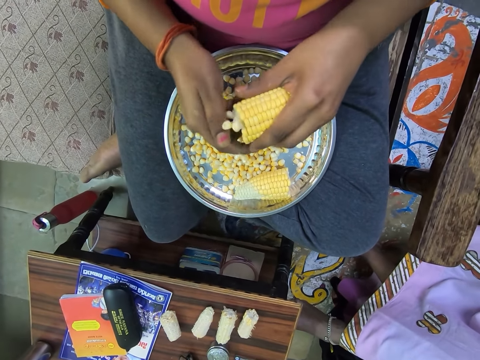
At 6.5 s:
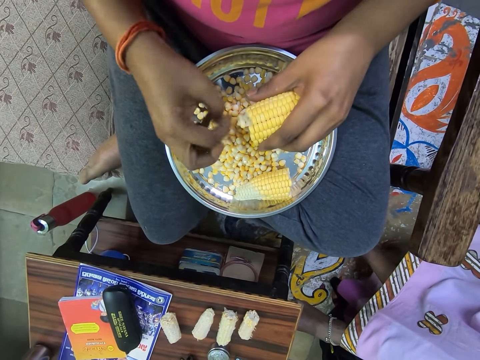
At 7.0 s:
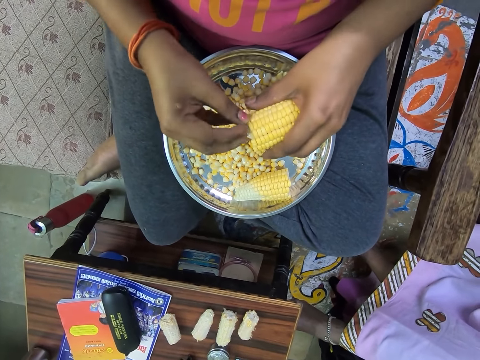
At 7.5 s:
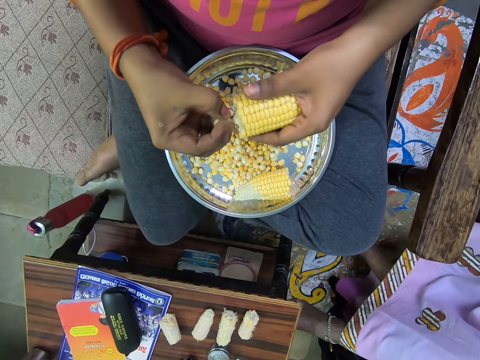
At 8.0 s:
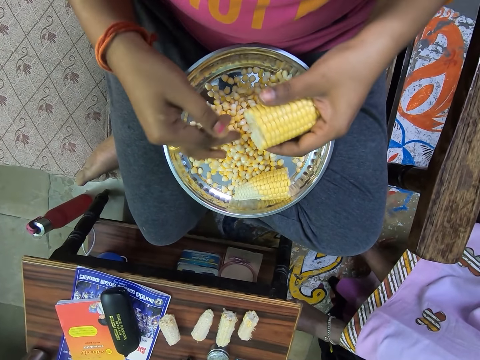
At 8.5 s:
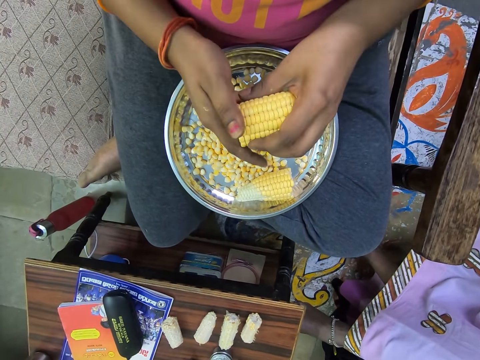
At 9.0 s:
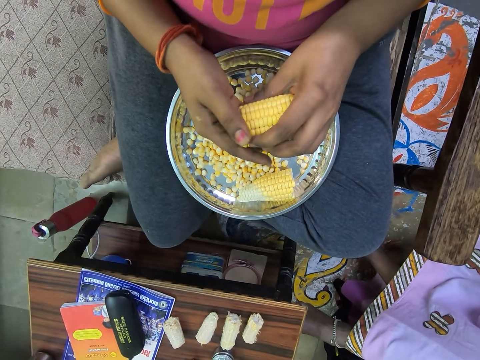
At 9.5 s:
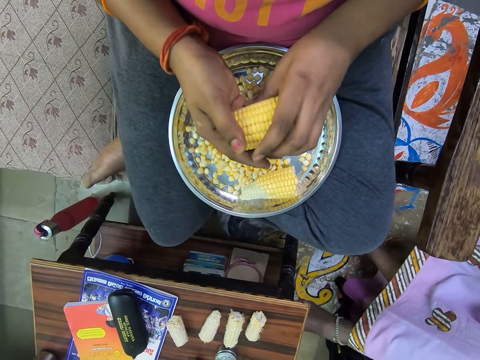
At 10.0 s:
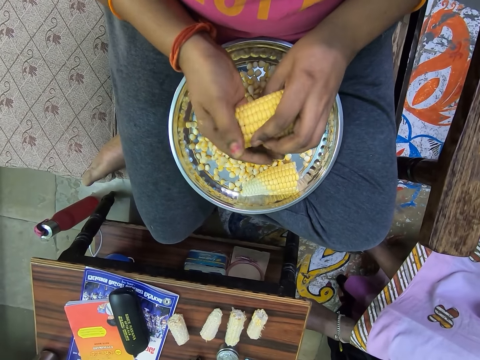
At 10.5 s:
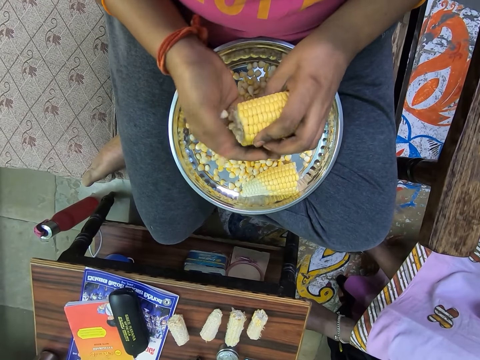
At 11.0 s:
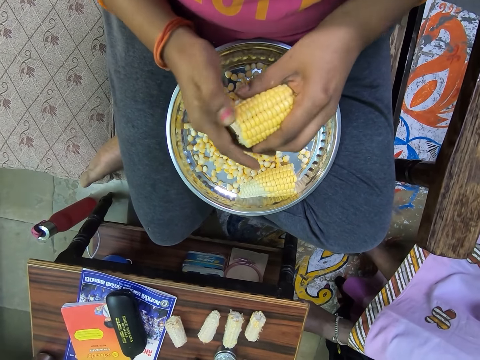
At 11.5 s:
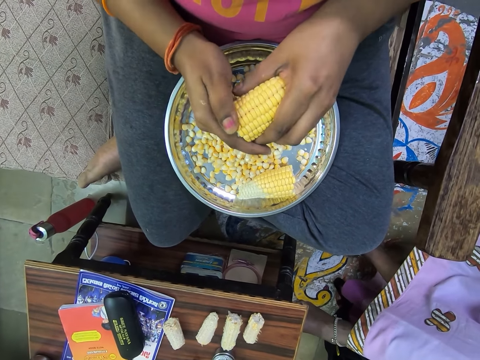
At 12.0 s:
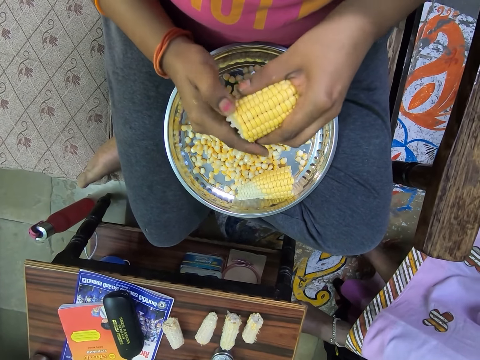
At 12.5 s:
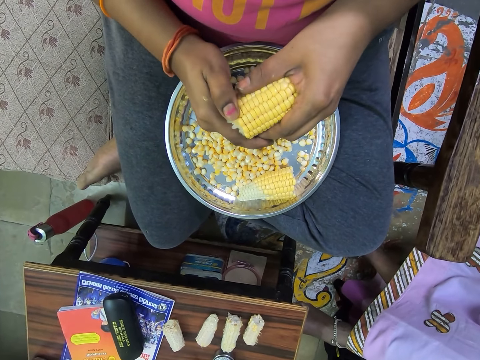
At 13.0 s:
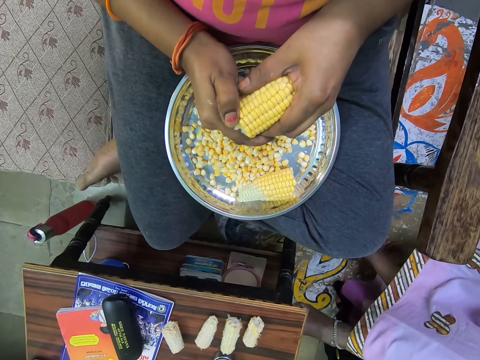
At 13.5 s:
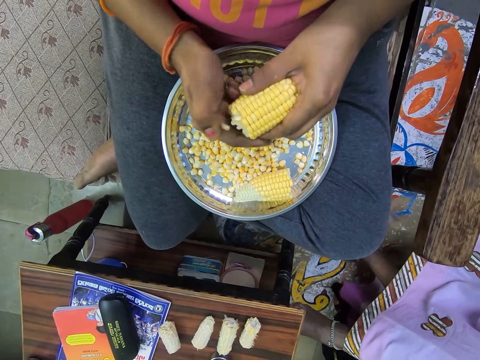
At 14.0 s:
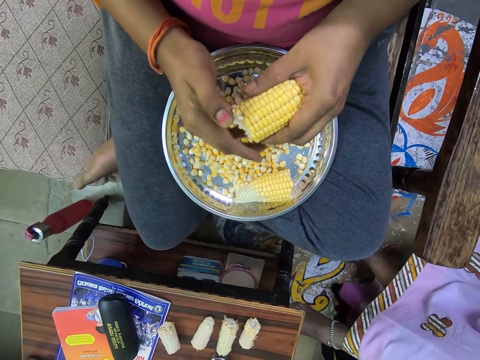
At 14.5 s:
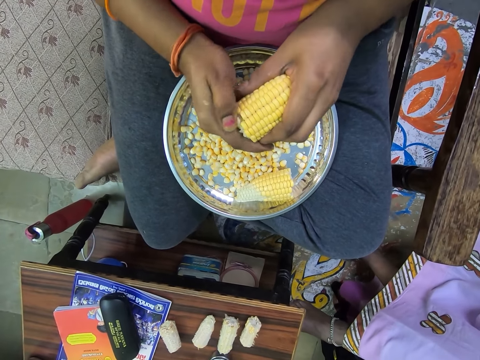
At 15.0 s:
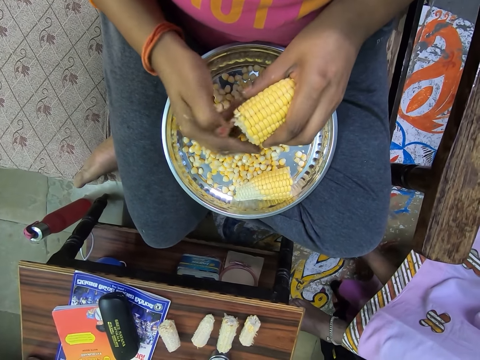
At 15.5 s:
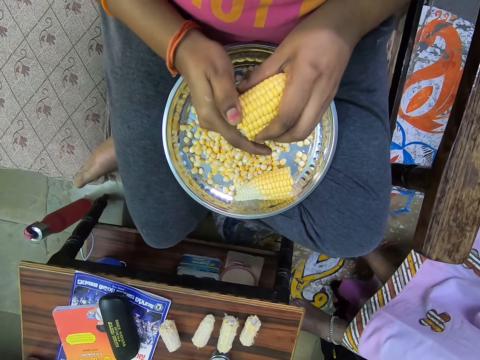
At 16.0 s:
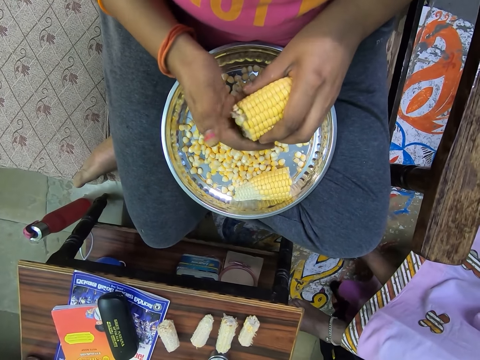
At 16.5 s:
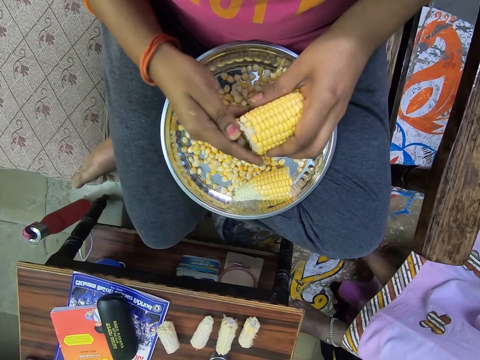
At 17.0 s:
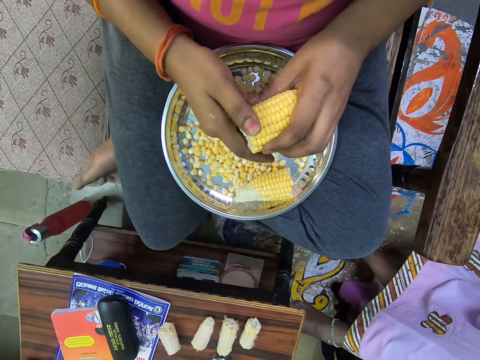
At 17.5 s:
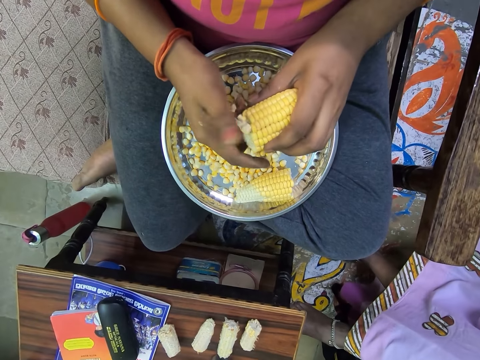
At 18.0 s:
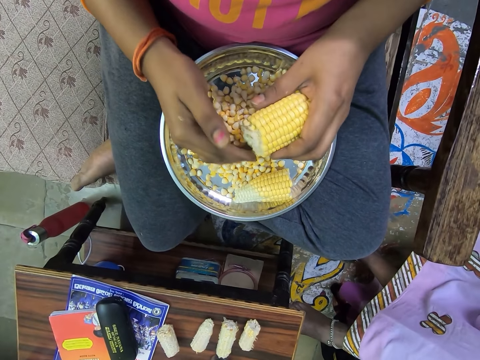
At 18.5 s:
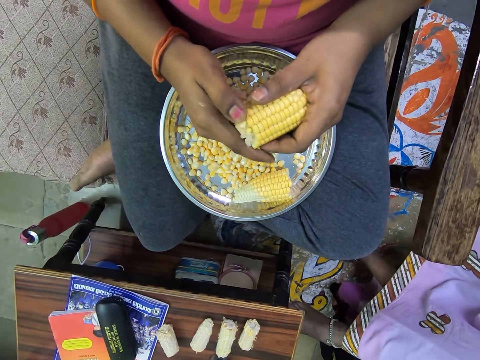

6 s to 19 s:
The camera wearer rubs her right fingers. She extracts maize from the corn. She rotates the maize corn. She pours the maize on her fingers. She extracts the maize from the corn. She pours the maize on her fingers. She extracts the maize from the corn.

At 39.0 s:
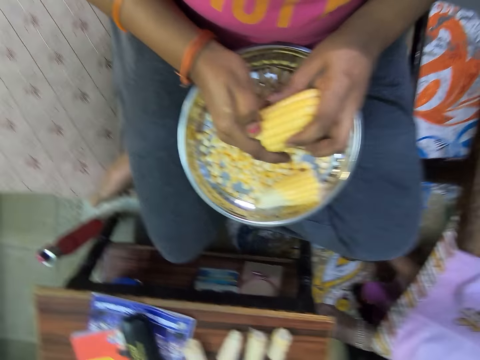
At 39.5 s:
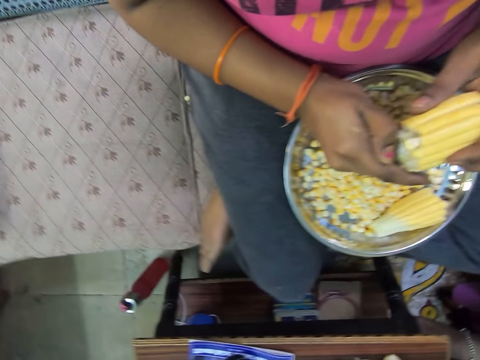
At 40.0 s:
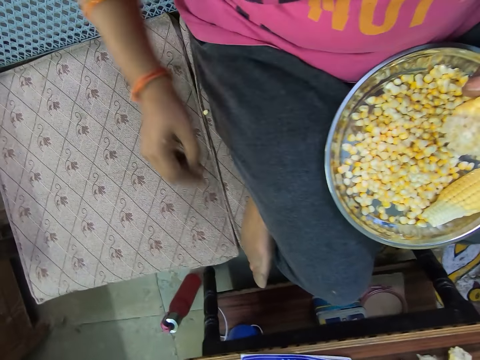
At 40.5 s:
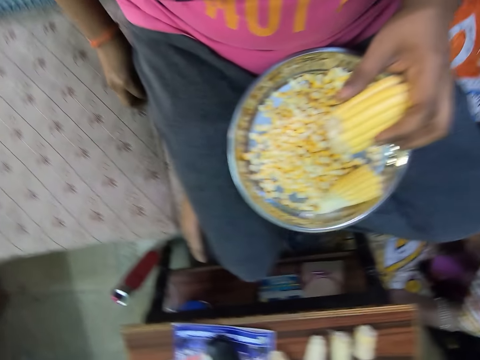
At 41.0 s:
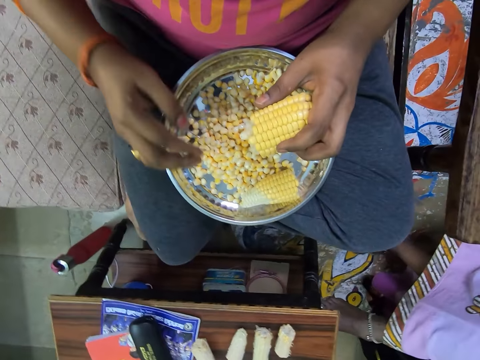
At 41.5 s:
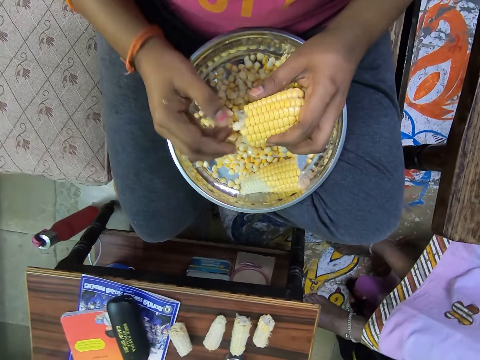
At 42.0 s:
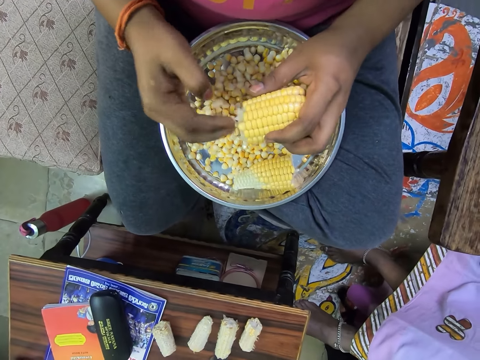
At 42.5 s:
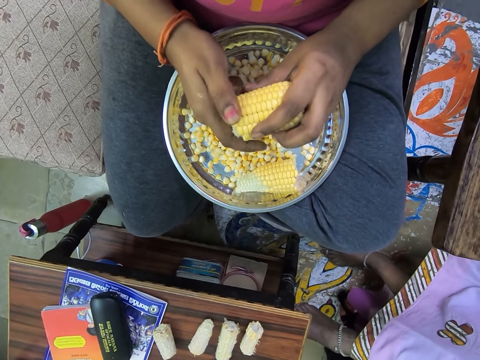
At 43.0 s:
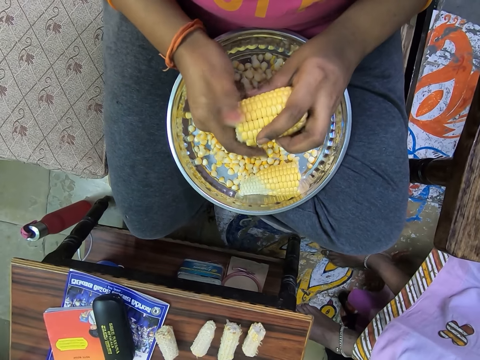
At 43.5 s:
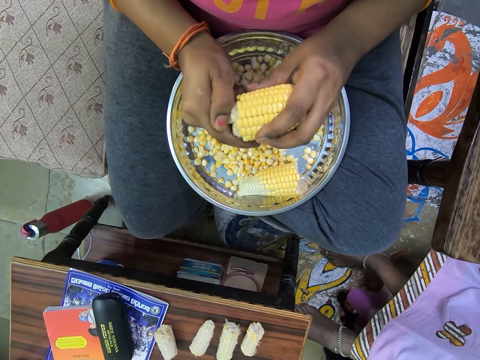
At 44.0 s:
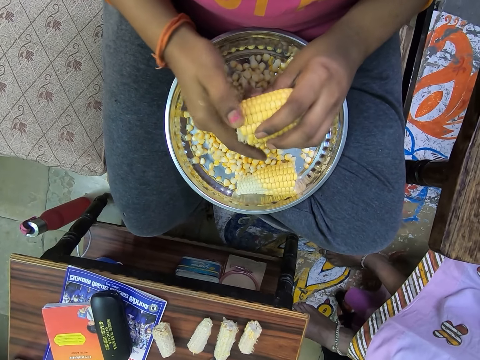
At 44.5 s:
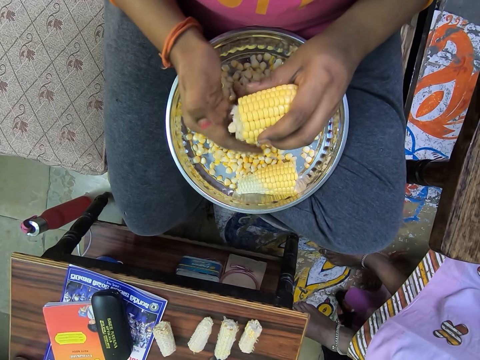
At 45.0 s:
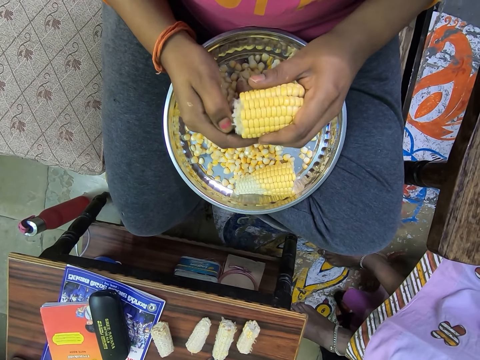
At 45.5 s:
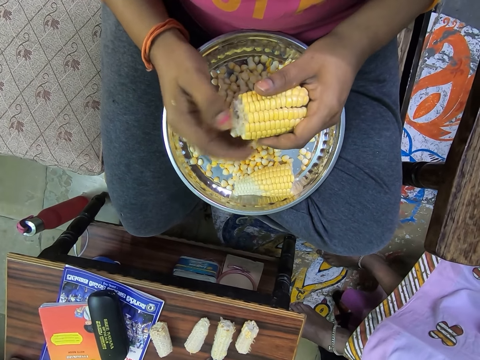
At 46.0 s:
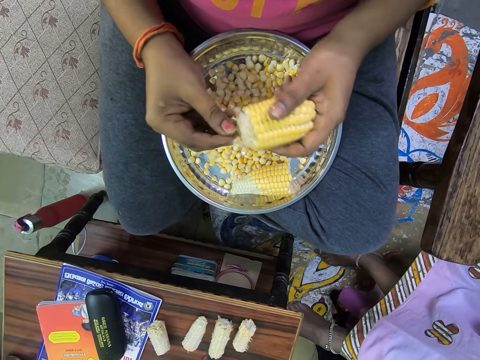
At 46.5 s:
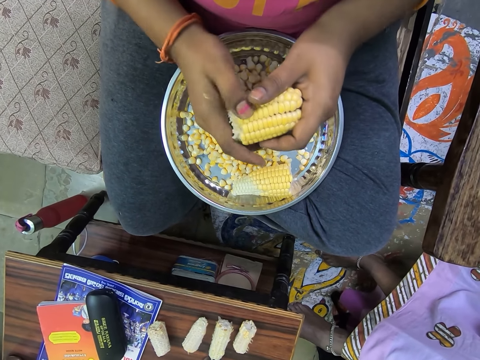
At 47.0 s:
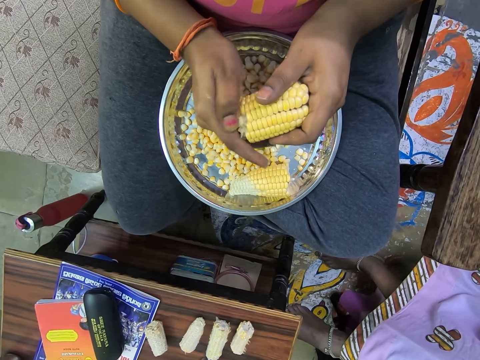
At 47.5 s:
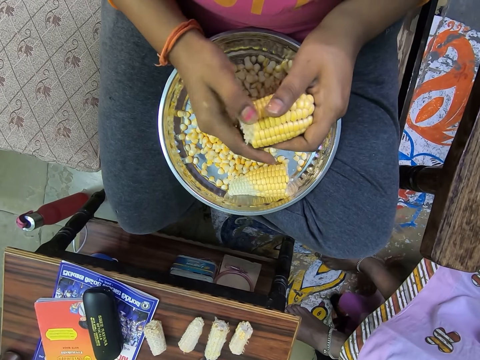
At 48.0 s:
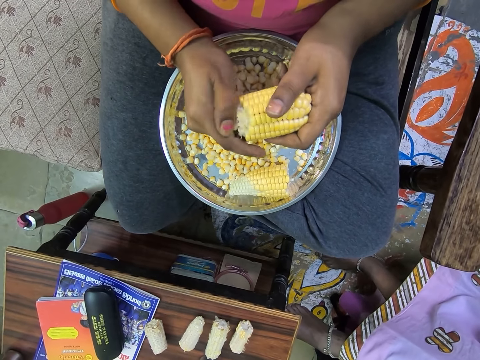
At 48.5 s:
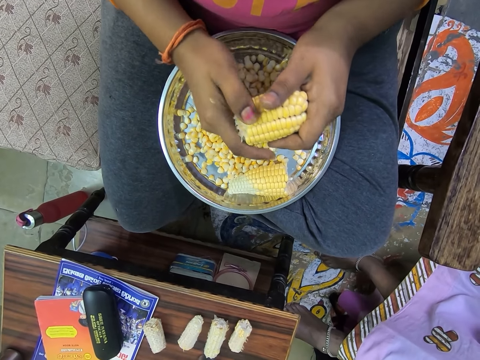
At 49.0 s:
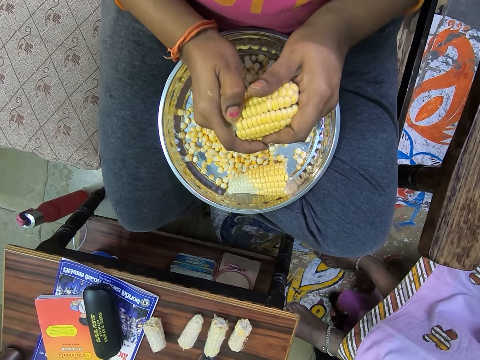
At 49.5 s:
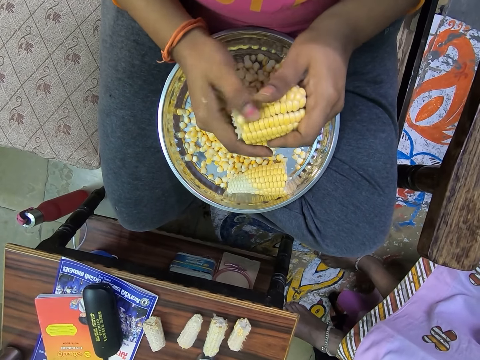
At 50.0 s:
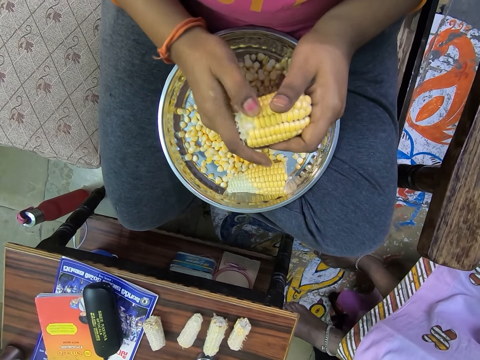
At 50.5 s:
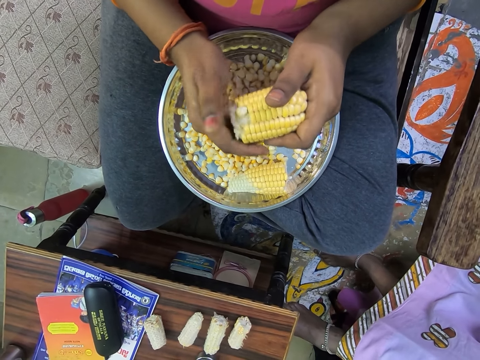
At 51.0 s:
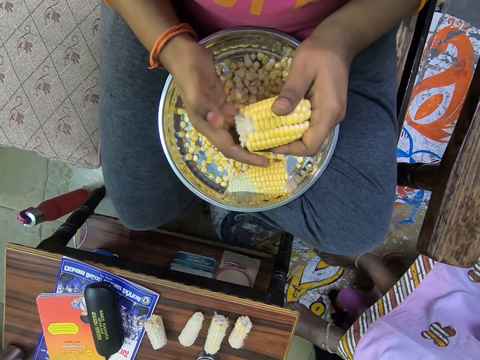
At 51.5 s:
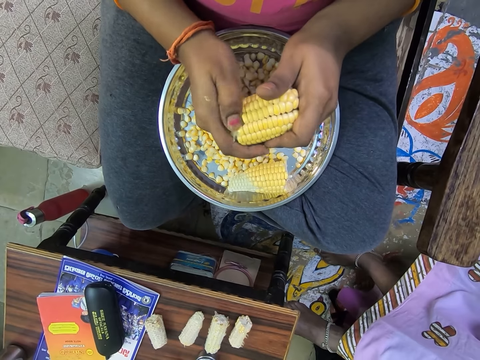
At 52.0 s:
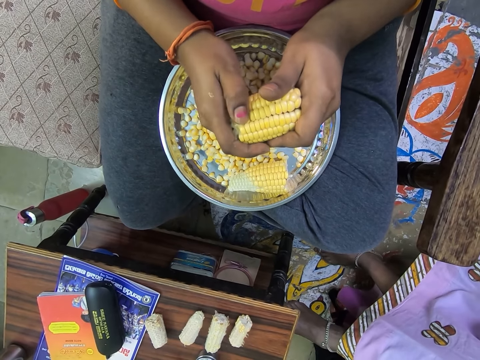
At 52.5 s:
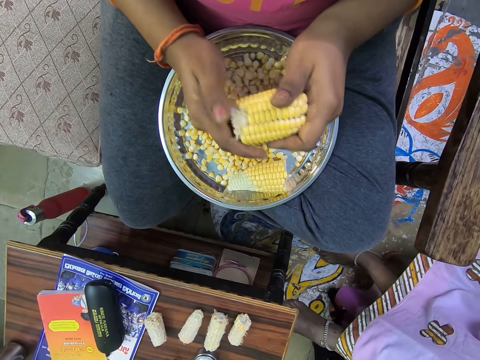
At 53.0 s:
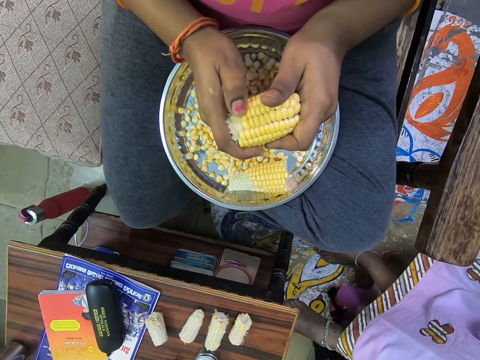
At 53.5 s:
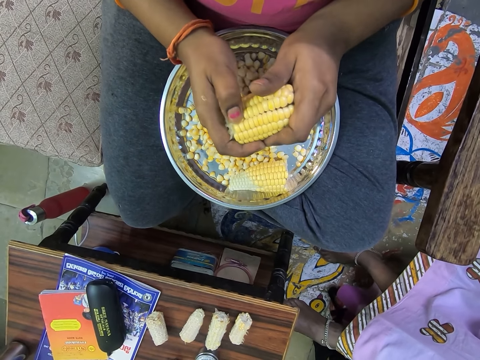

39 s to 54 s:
The camera wearer picks maize from the chair with her right hand. She lifts her right hand. She drops the maize in the tray. She moves the tray. She removes the maize from the maize cob.
